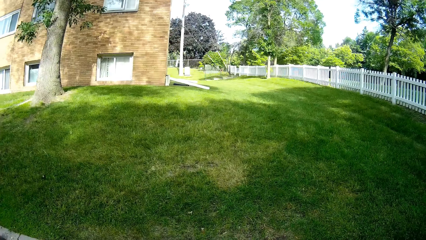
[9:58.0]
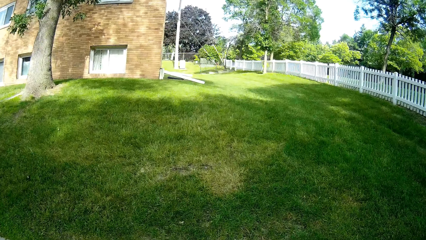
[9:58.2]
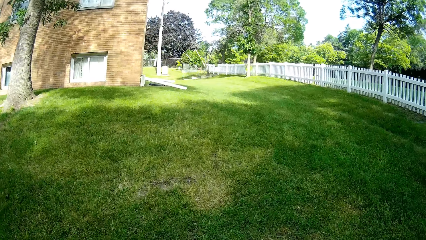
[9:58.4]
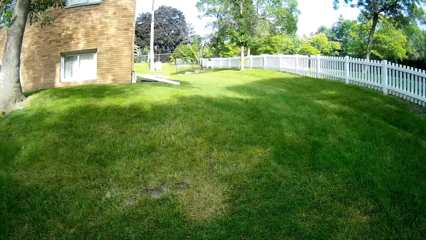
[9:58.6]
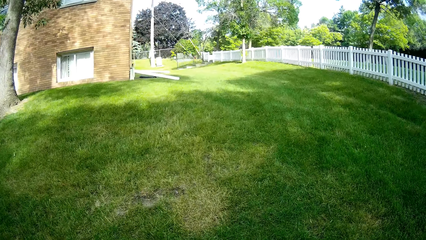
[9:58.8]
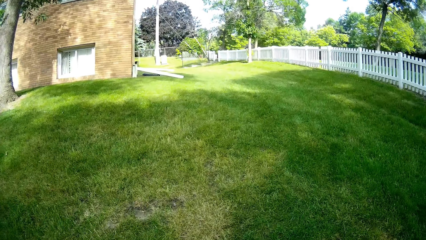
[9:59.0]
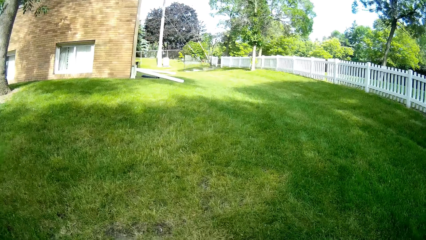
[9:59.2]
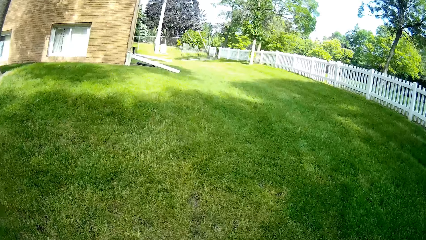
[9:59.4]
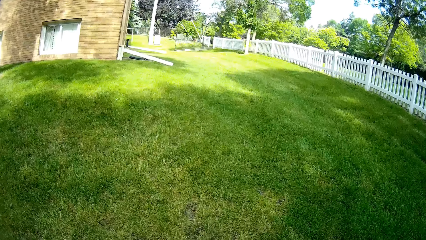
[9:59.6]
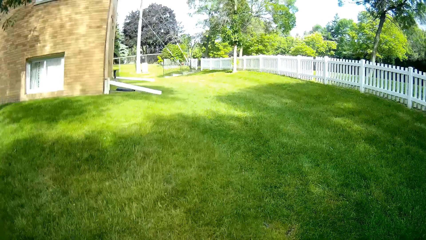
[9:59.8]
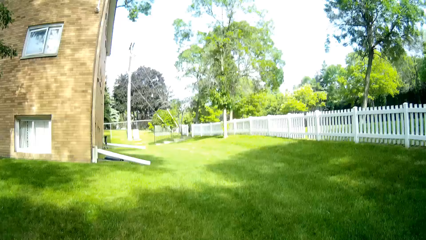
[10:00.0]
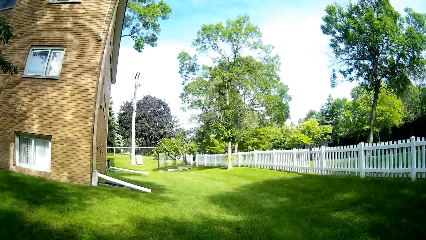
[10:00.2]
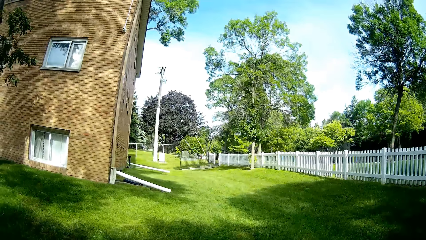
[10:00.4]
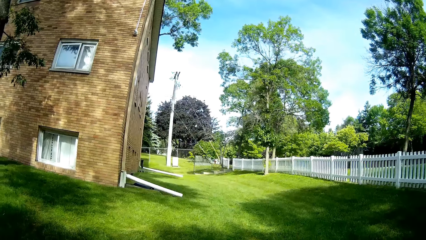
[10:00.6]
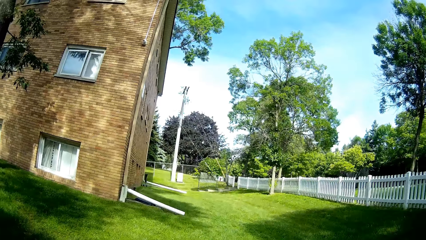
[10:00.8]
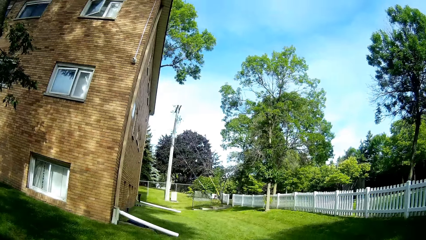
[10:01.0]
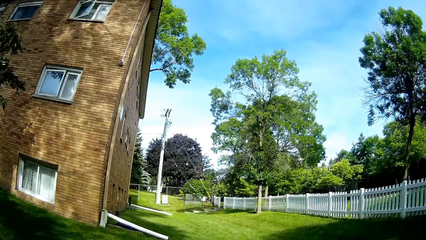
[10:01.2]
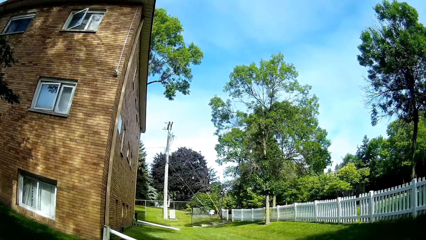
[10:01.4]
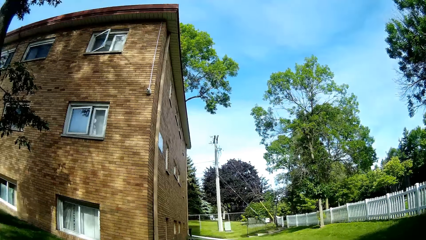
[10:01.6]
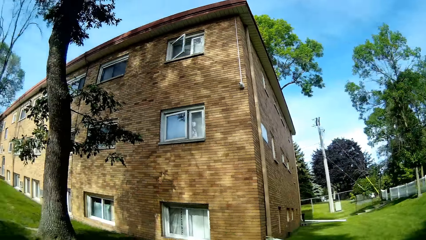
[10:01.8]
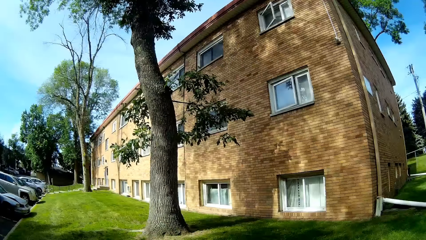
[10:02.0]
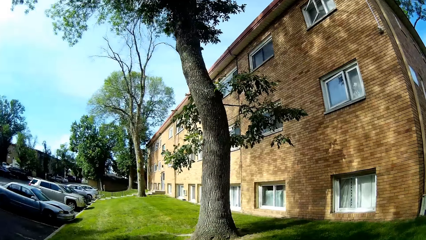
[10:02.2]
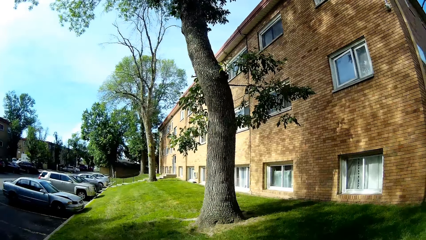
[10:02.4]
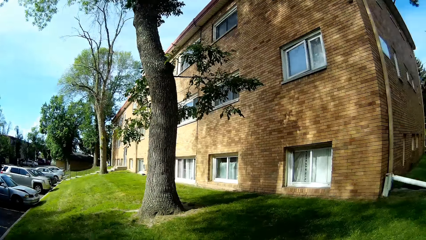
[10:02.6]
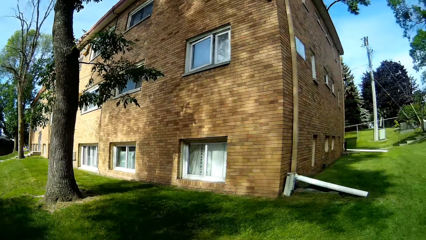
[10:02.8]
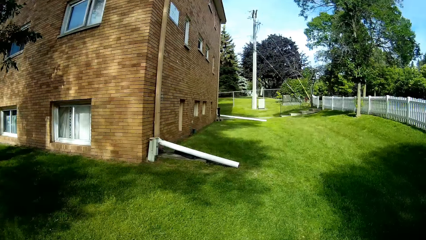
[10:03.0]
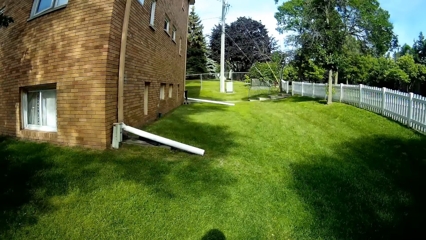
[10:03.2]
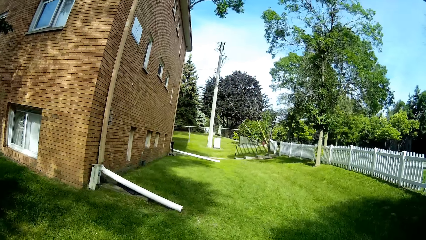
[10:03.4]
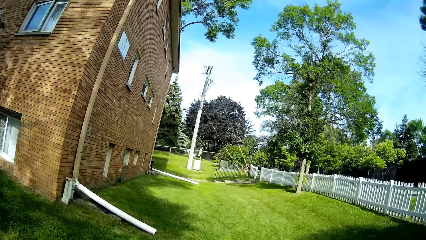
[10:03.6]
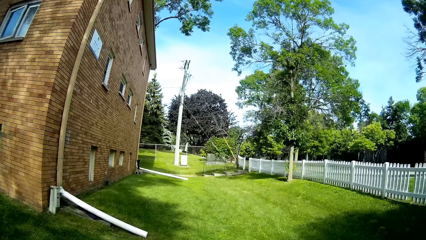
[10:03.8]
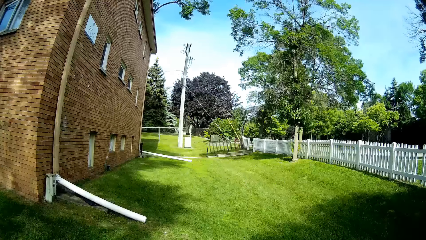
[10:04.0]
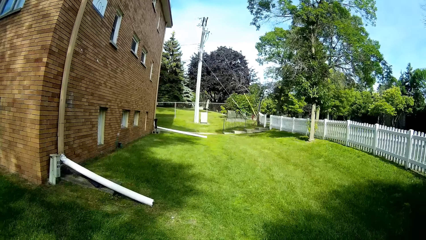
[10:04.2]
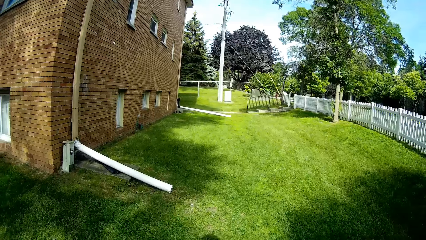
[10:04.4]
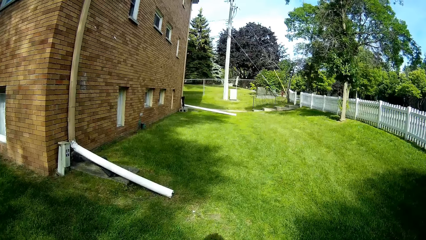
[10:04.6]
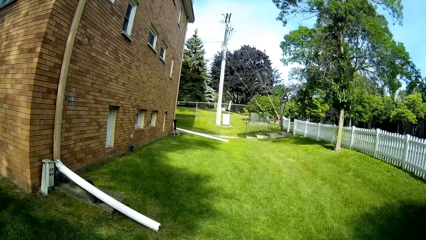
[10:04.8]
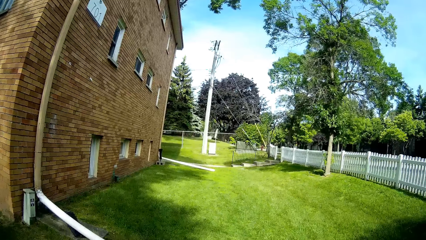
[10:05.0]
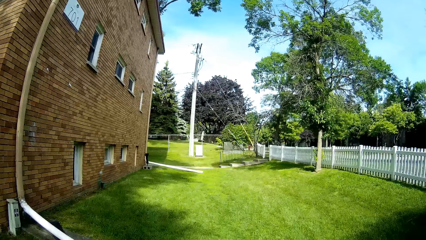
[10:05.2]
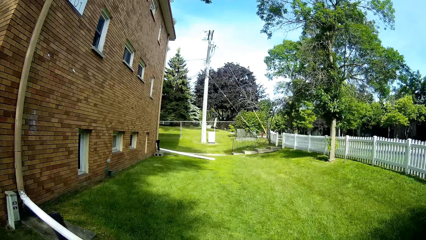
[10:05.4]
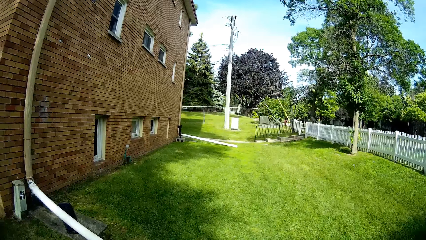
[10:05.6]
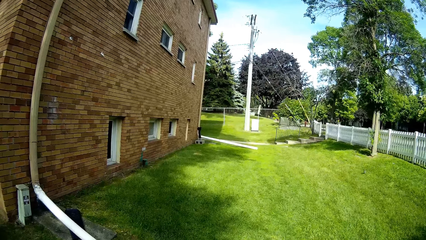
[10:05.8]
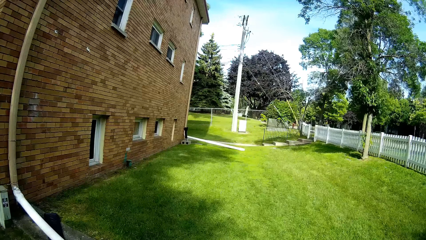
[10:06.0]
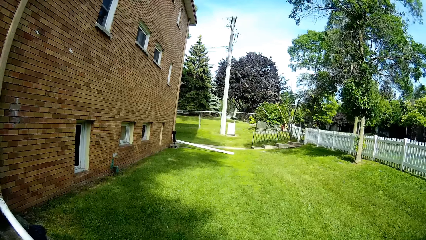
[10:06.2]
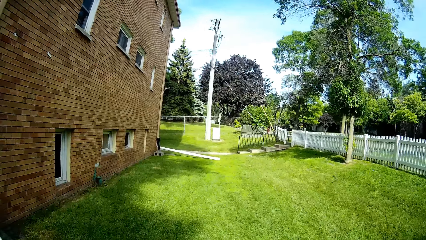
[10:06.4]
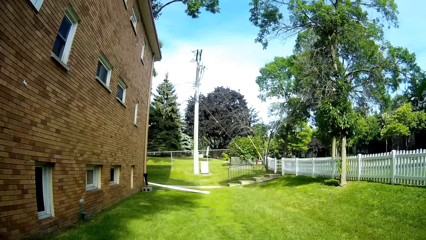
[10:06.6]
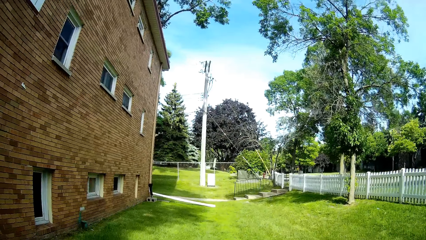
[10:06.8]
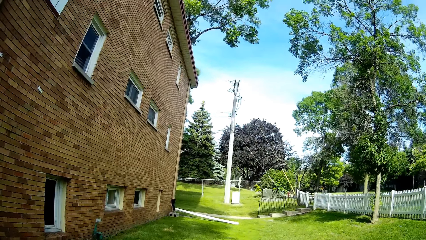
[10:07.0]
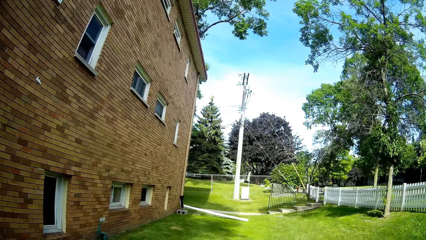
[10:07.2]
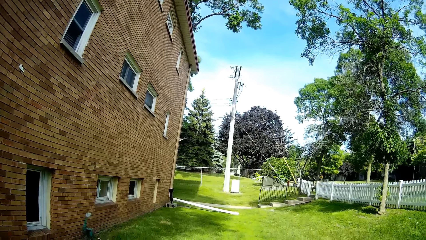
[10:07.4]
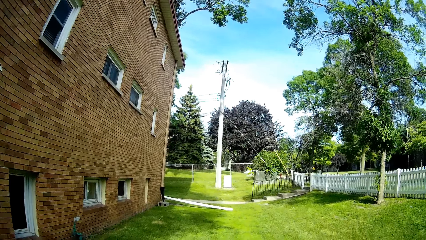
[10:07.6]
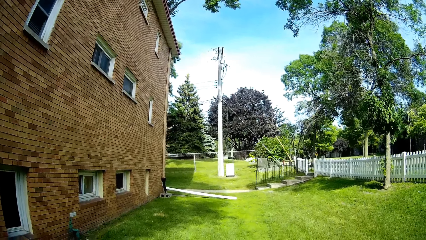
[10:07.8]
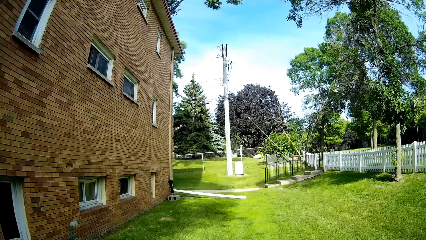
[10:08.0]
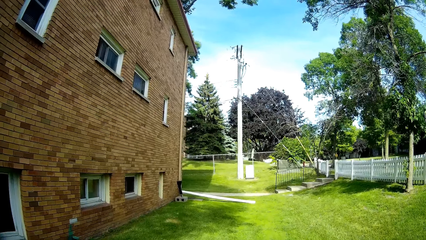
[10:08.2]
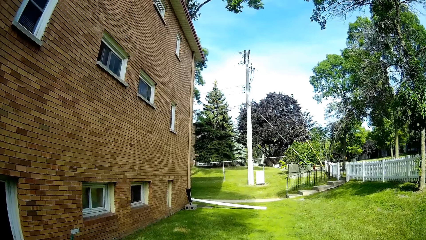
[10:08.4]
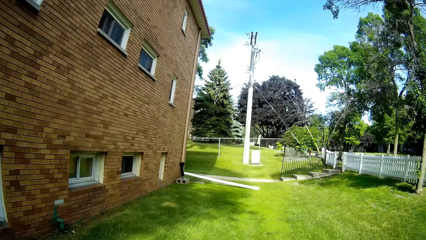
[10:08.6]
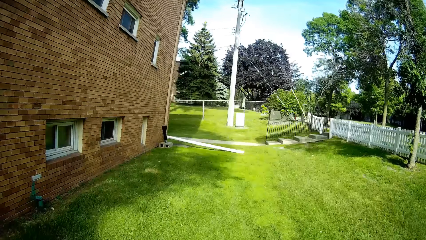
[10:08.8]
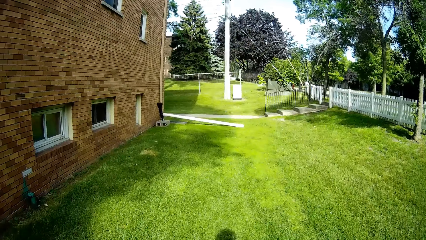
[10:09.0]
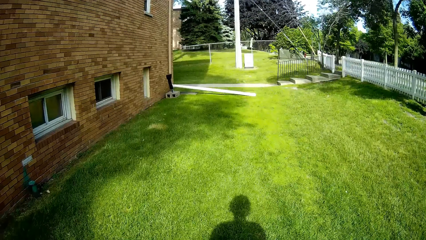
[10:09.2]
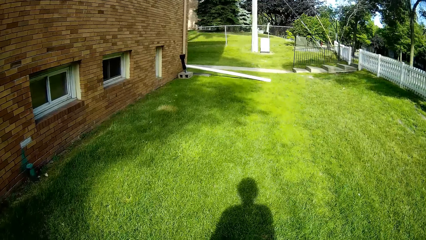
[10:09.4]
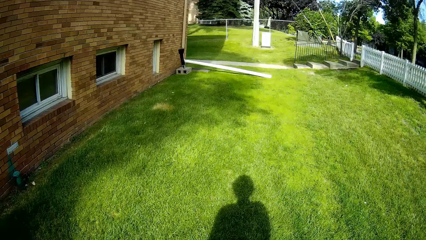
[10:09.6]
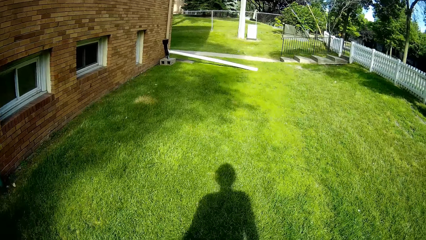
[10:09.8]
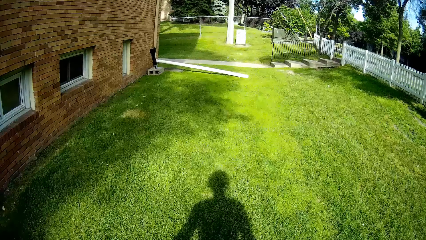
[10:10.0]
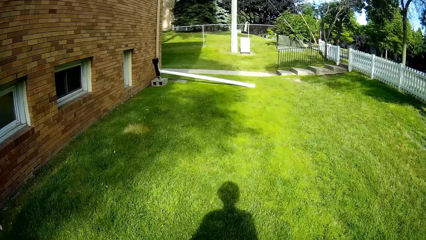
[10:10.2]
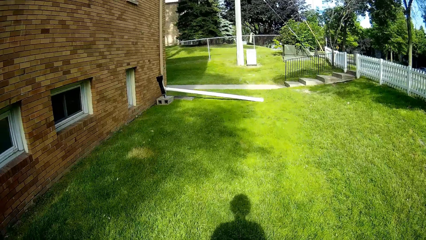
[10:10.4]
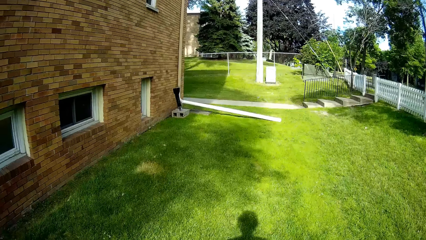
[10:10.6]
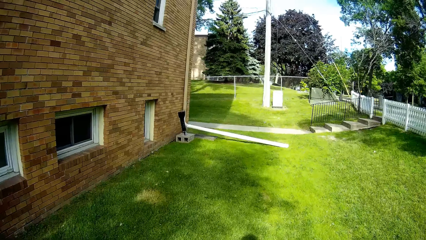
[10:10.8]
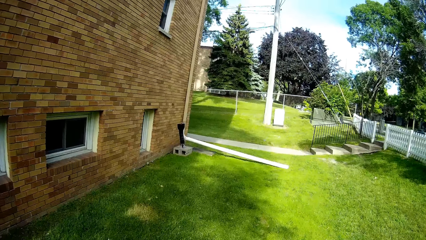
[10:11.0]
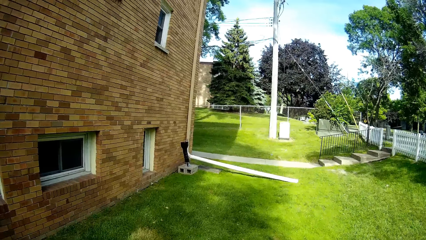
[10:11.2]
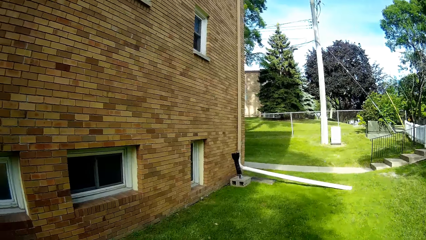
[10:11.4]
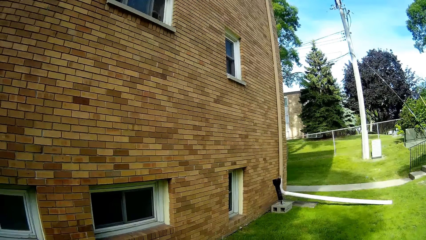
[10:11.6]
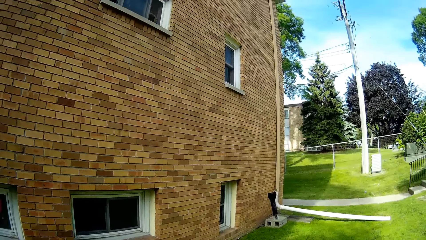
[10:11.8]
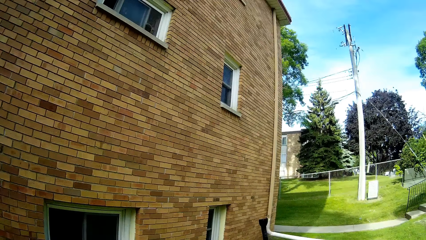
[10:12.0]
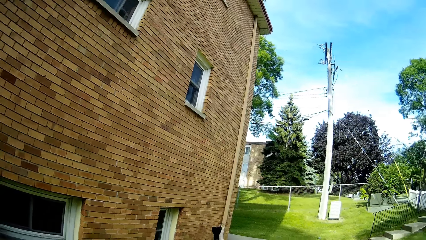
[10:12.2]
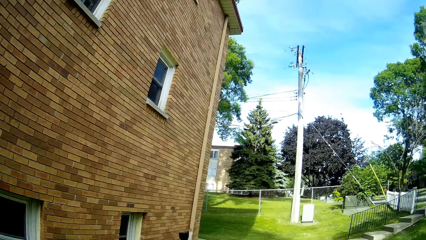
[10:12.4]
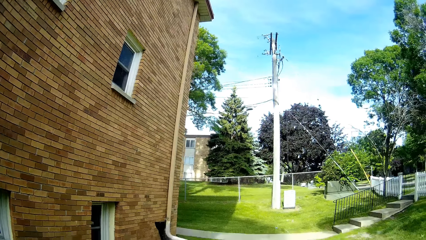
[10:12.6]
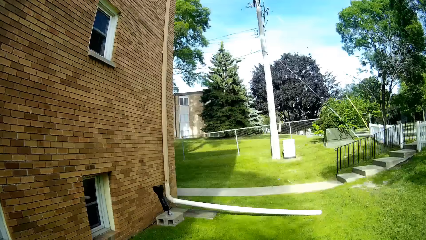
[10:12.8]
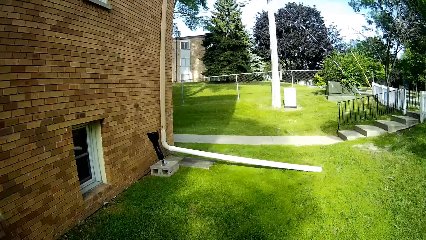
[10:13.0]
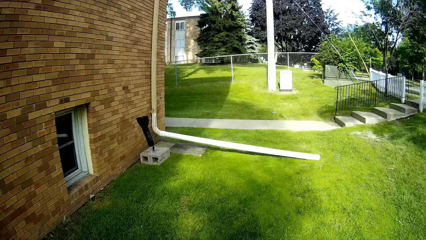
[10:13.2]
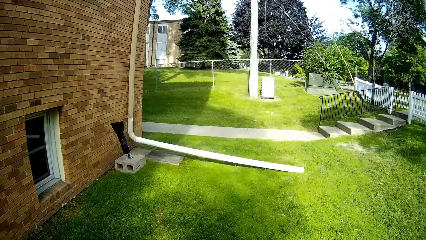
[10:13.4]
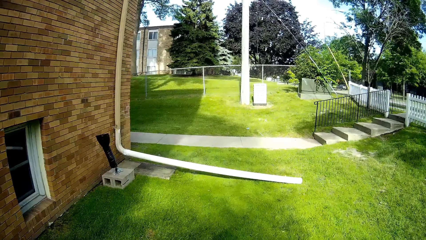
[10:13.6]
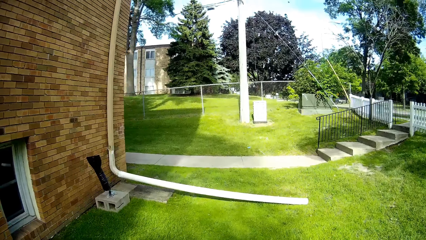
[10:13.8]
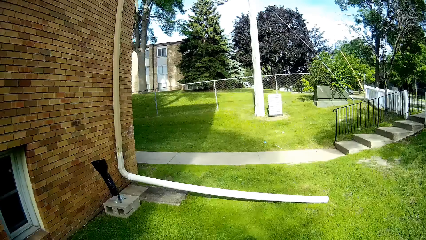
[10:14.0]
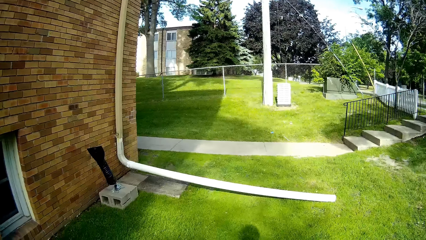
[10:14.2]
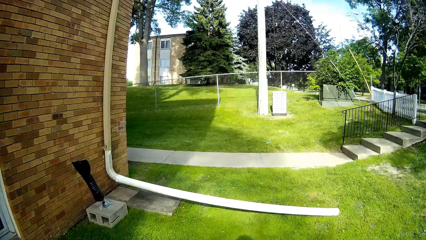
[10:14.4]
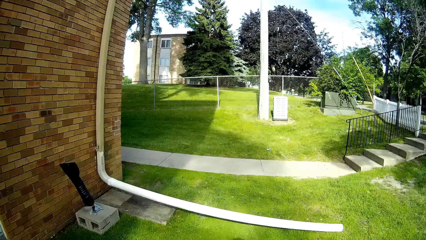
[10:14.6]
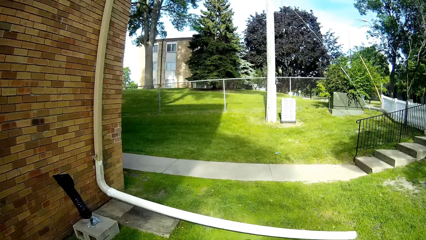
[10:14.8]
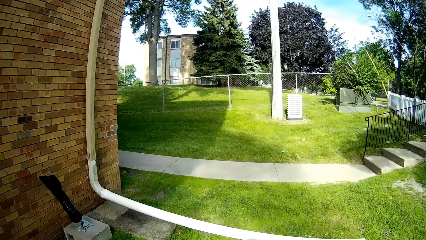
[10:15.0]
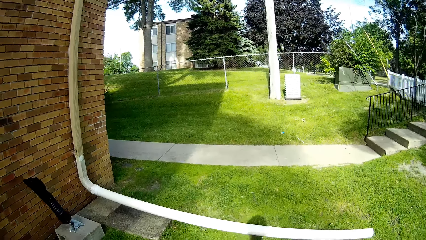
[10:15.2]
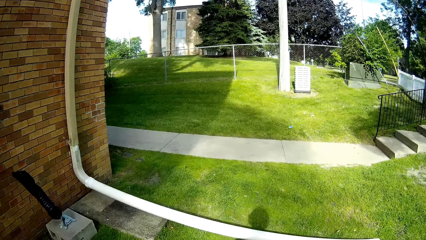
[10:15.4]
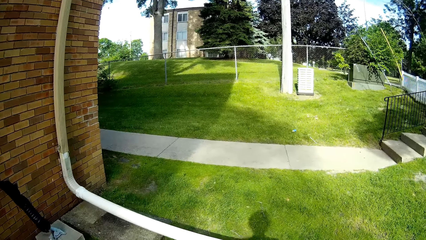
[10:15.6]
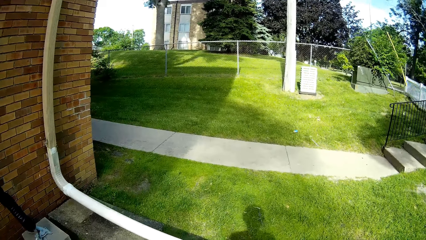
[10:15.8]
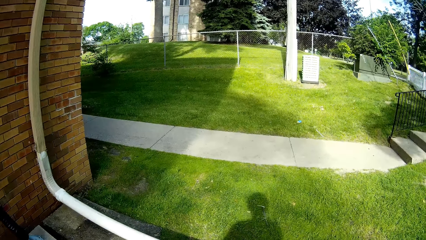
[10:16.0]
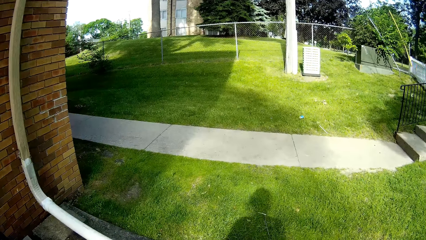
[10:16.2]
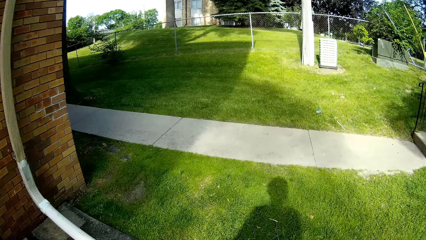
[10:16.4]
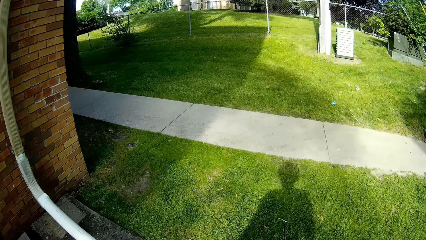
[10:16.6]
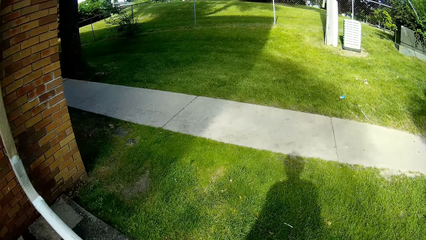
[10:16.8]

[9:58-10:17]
The camera wearer walks toward the apartment. They look around. They walk on the lawn close to the apartment building.
